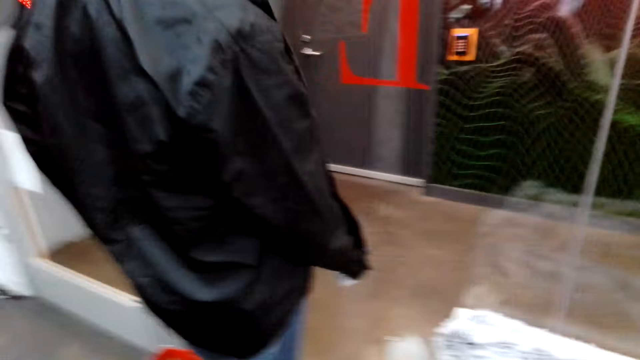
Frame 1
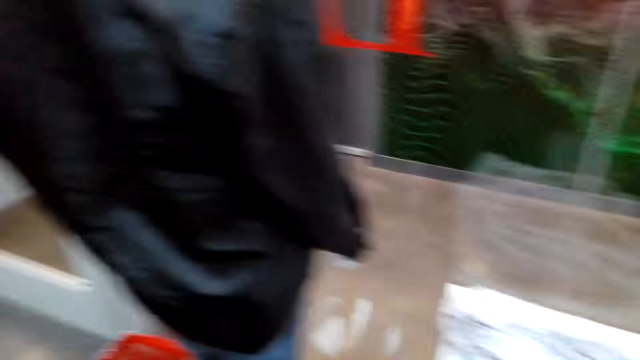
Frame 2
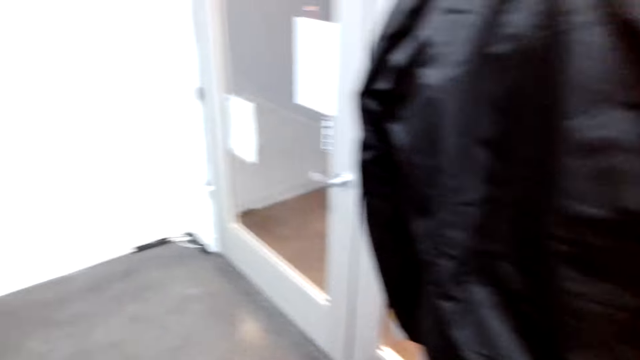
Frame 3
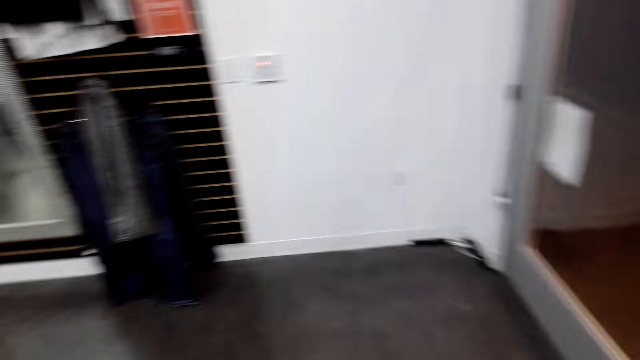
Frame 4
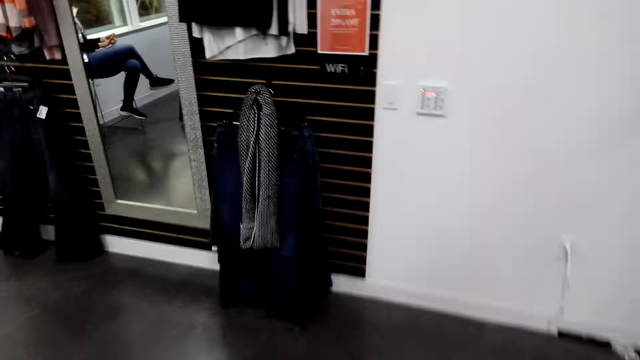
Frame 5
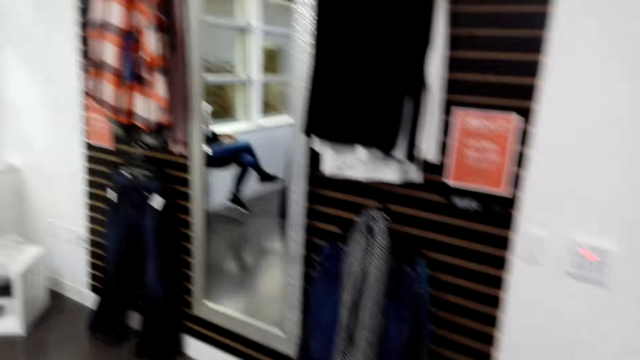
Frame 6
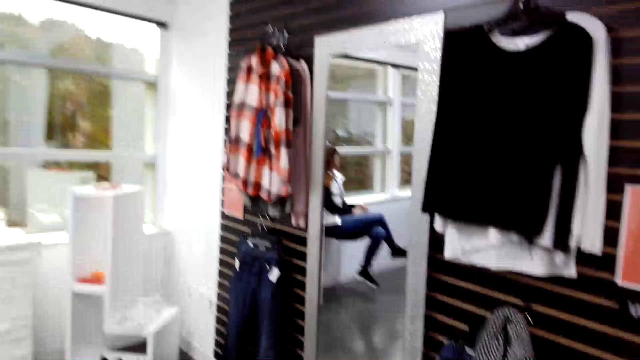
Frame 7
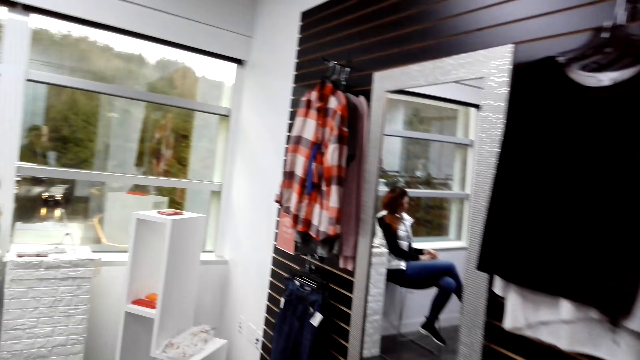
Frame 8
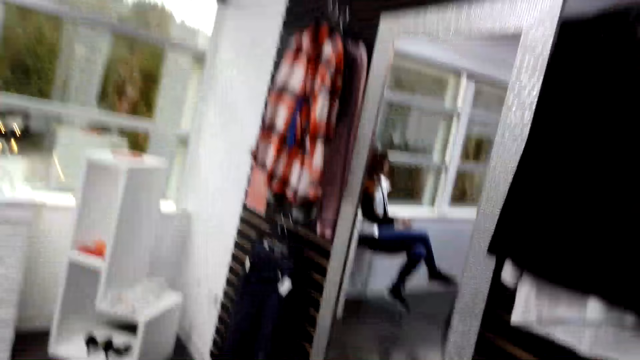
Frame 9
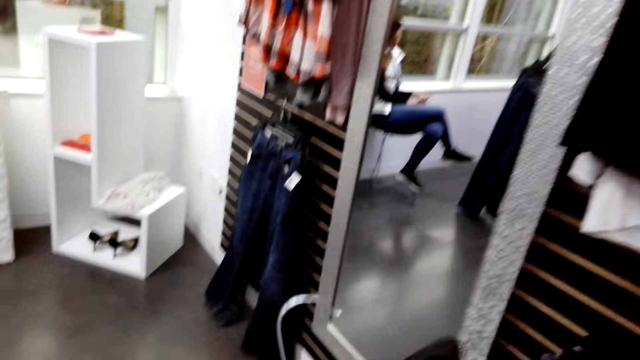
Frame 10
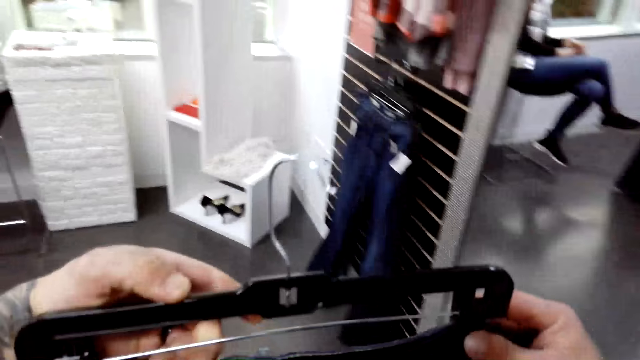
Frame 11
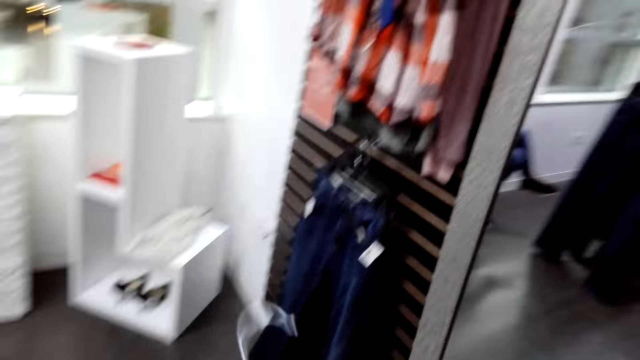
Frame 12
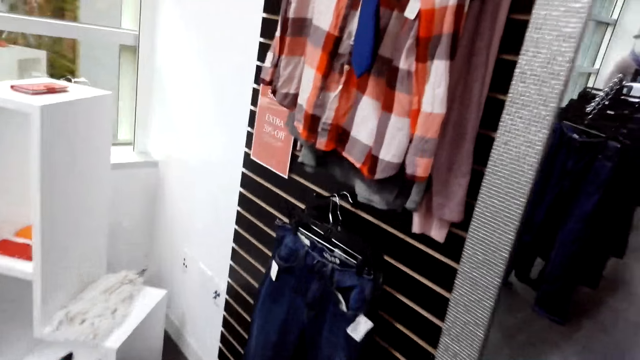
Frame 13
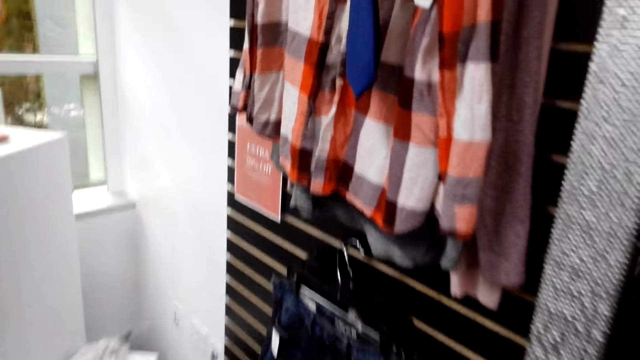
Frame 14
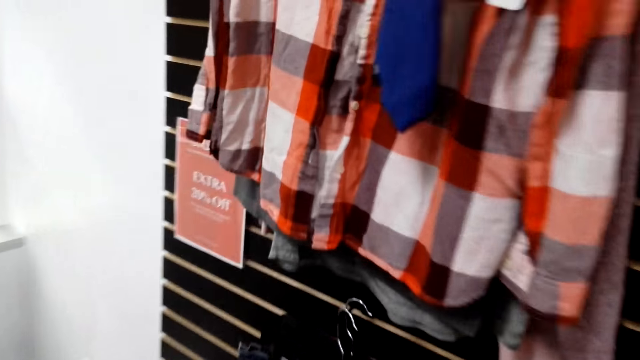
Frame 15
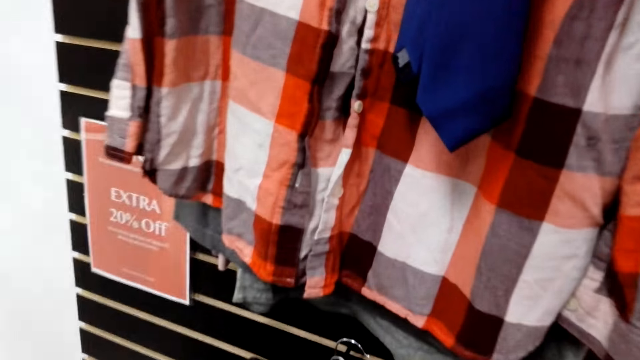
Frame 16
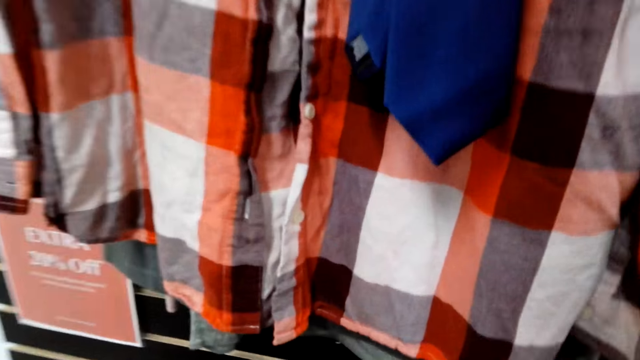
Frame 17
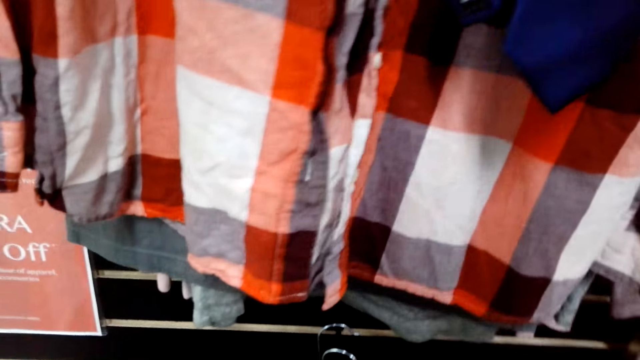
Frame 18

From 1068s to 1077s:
The camera wearer carries a trouser on a hanger. They look on the trouser in the hands and walk across the room.

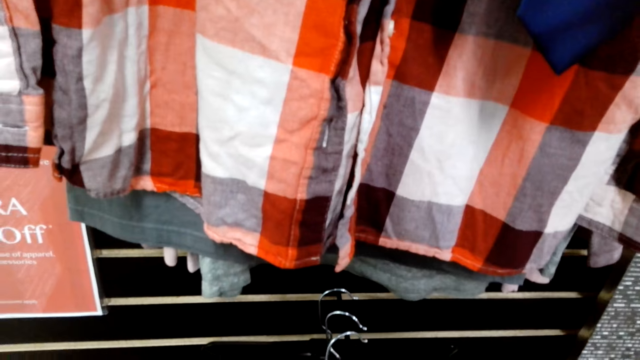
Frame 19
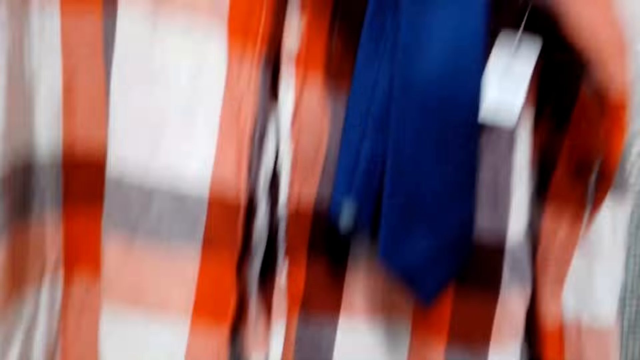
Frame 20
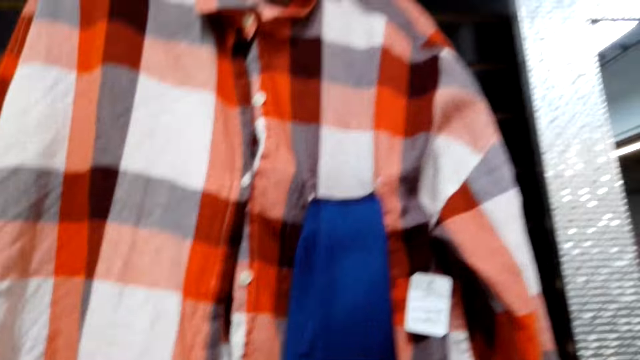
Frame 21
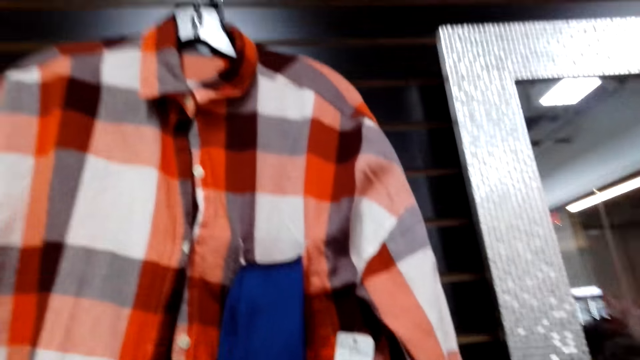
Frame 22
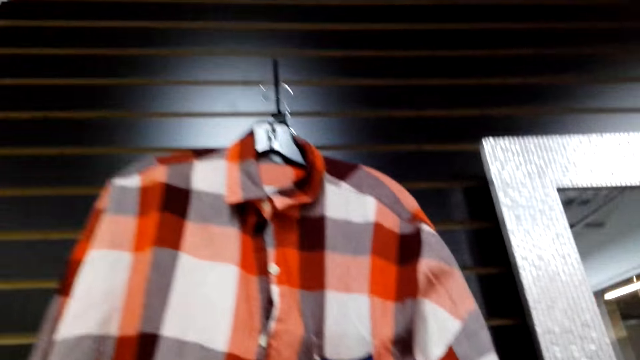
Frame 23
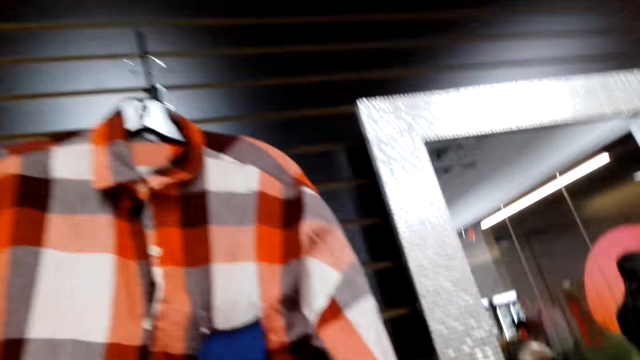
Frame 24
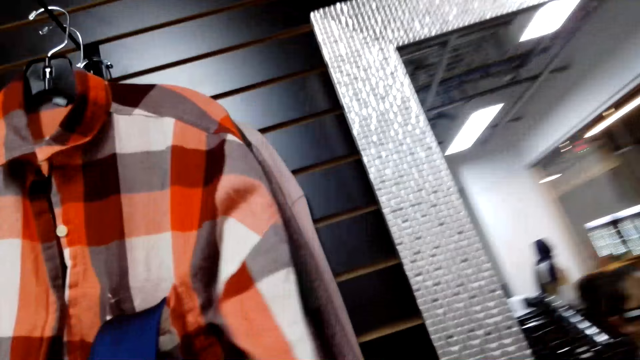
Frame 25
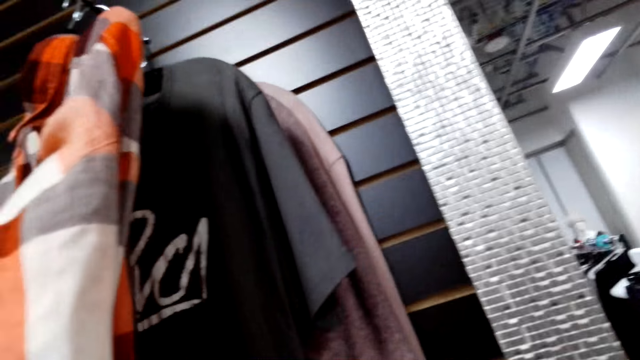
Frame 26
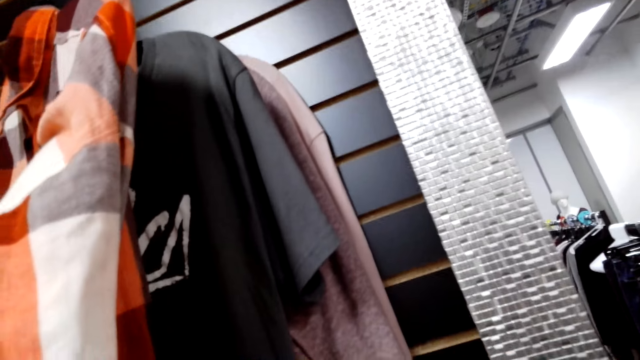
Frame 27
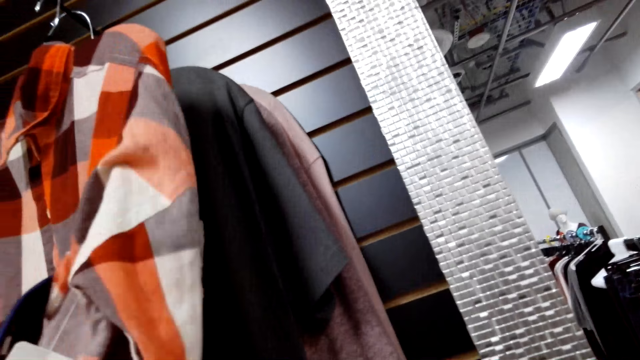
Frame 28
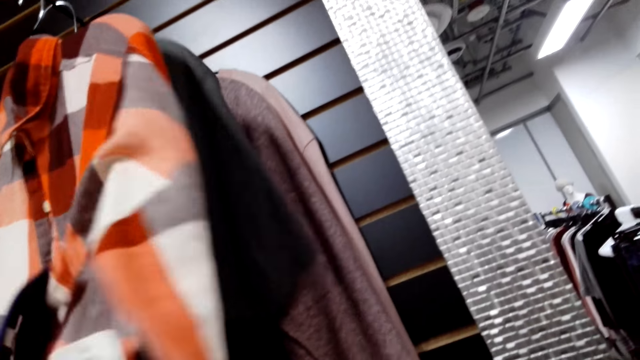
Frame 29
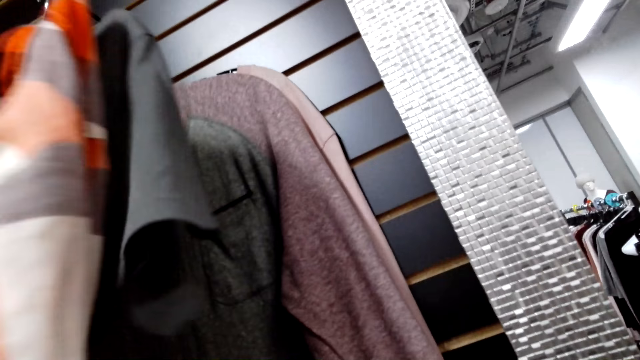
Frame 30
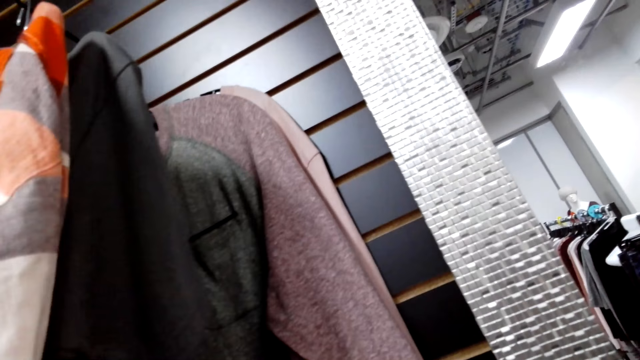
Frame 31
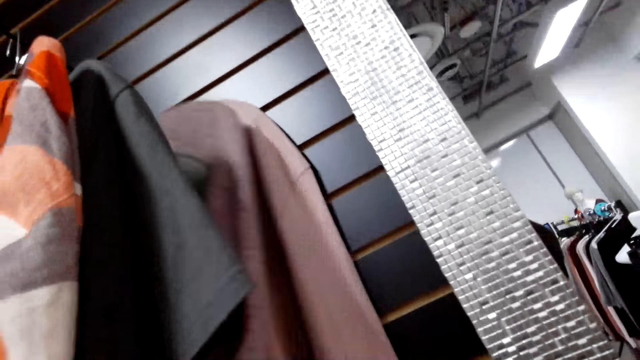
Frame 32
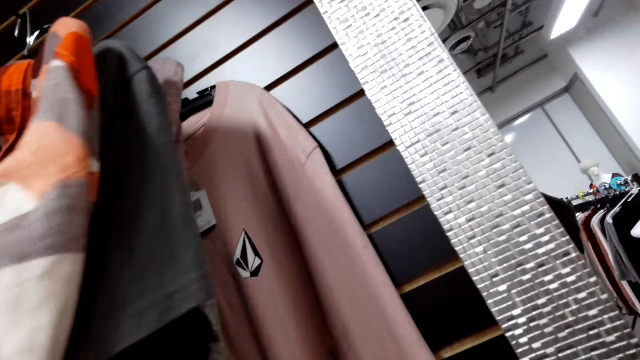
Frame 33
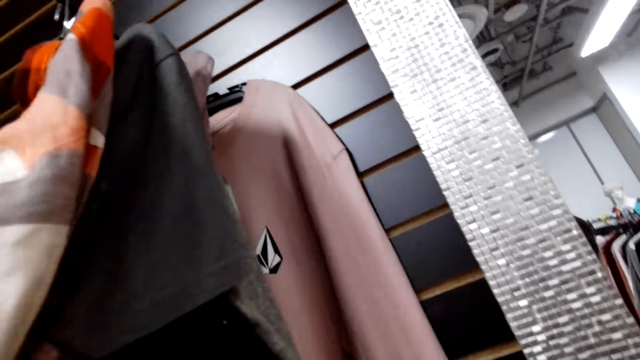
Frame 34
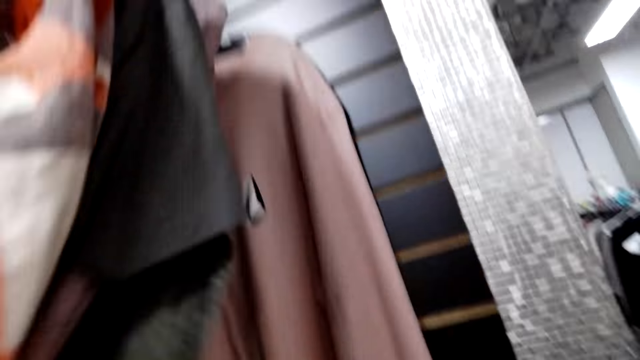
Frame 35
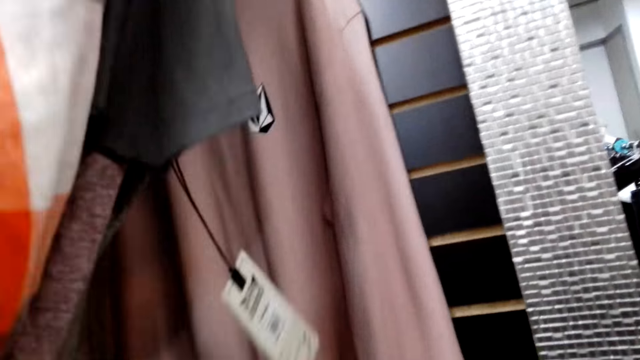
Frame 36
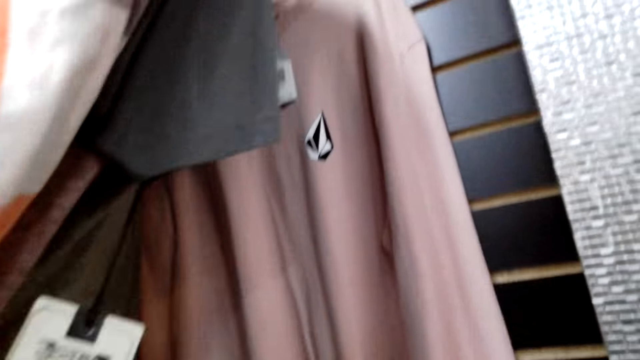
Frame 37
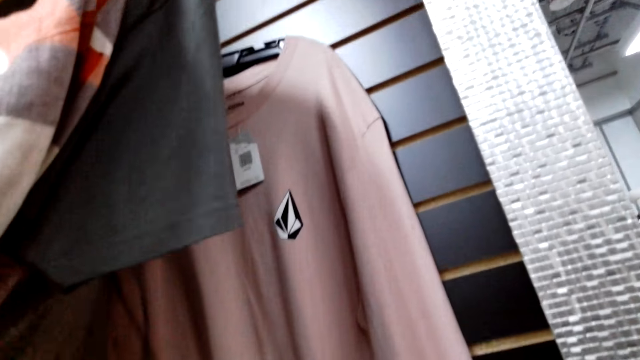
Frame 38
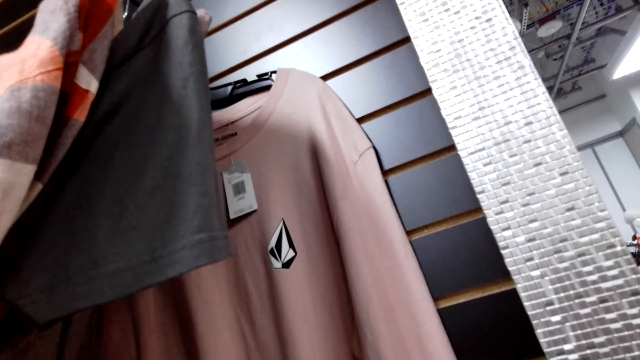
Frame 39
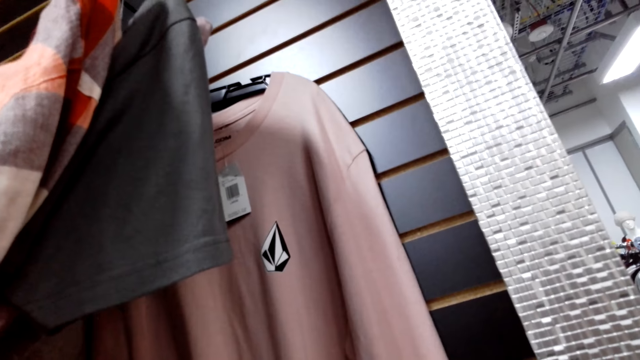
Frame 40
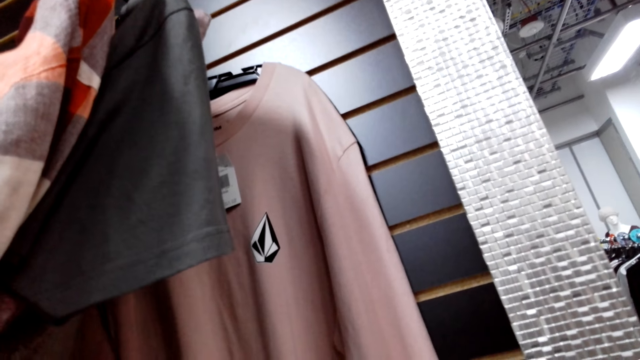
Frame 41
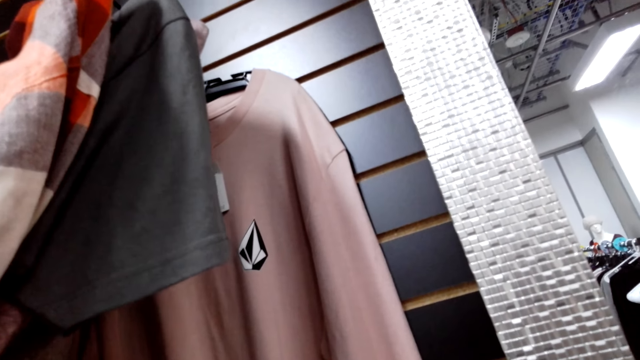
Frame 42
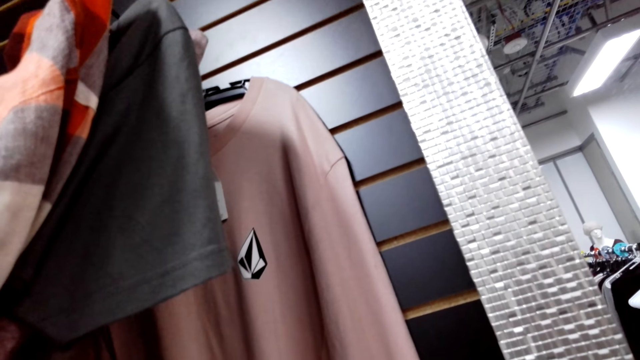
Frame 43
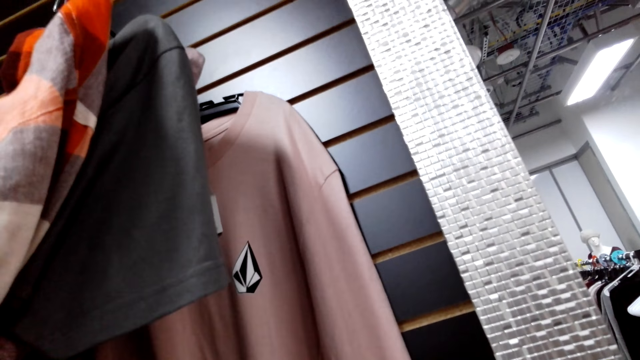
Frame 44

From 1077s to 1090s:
The camera wearer hangs the trouser. They touch a shirt on a hanger.
